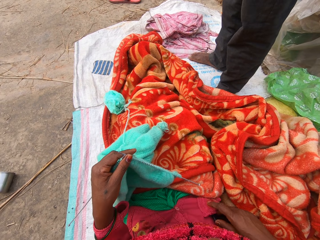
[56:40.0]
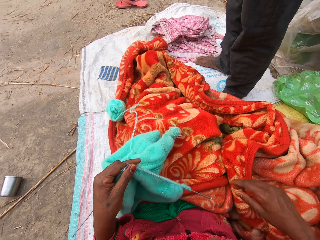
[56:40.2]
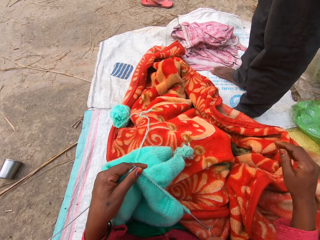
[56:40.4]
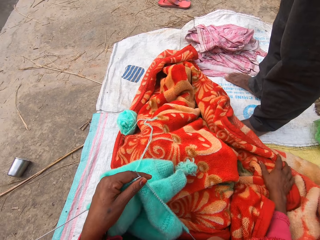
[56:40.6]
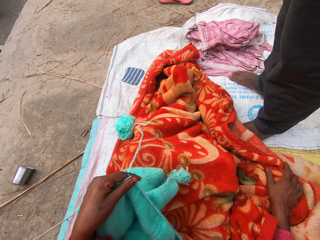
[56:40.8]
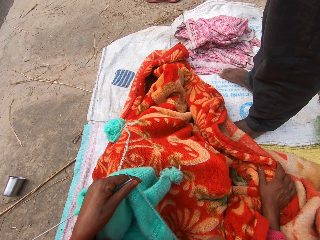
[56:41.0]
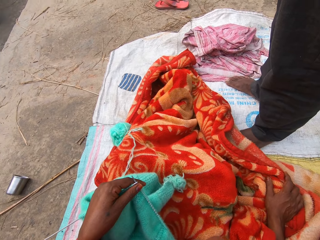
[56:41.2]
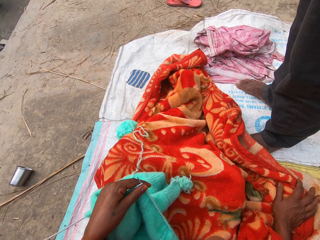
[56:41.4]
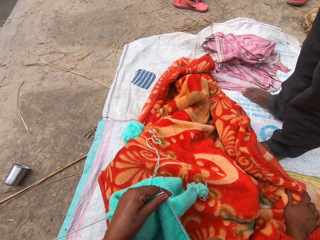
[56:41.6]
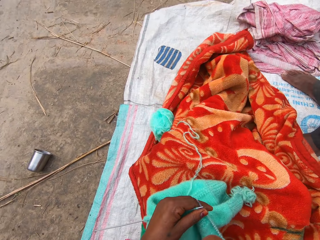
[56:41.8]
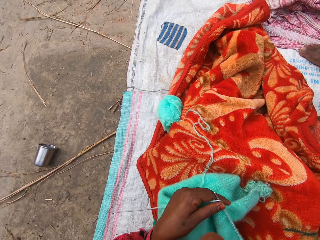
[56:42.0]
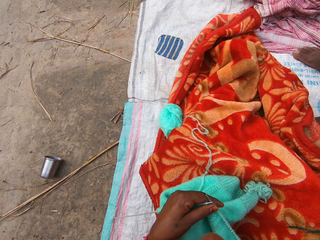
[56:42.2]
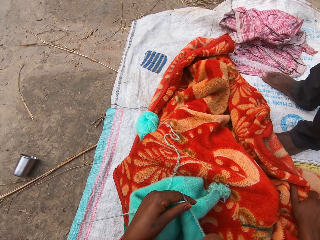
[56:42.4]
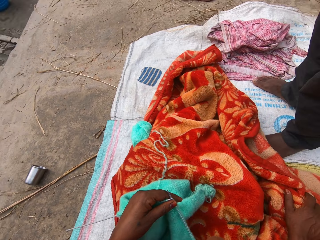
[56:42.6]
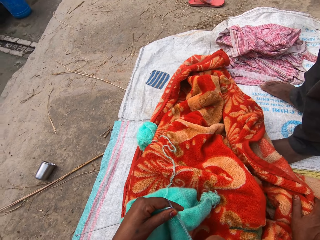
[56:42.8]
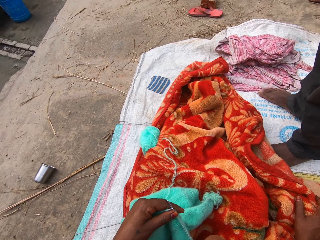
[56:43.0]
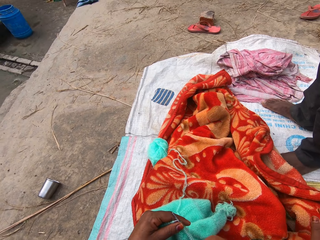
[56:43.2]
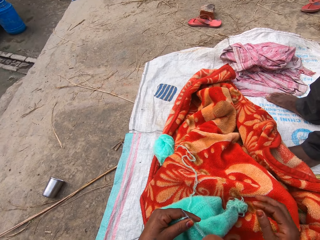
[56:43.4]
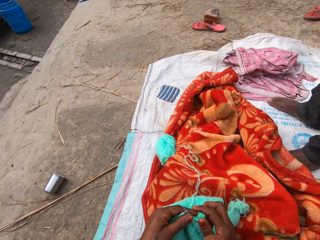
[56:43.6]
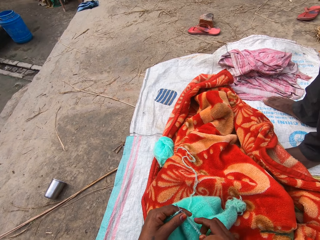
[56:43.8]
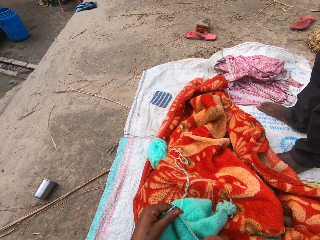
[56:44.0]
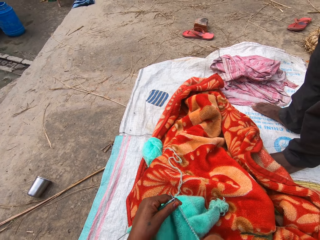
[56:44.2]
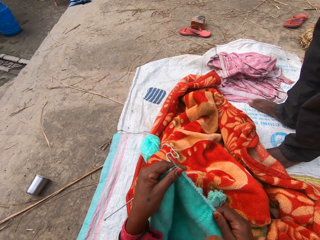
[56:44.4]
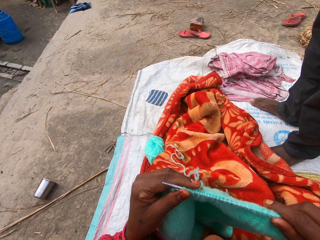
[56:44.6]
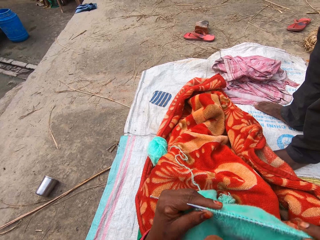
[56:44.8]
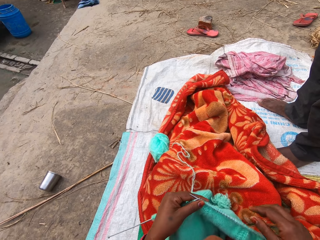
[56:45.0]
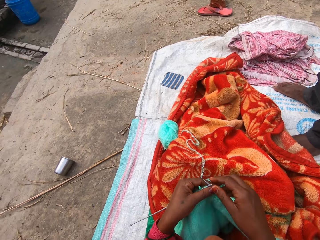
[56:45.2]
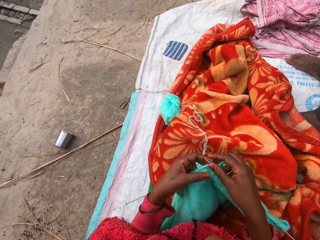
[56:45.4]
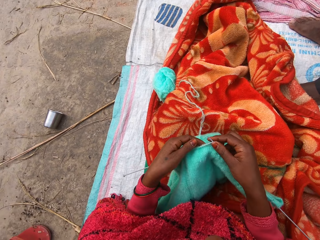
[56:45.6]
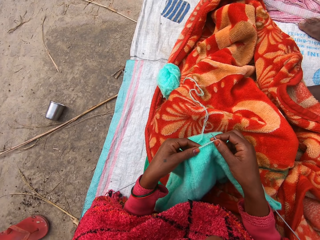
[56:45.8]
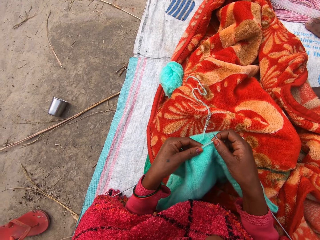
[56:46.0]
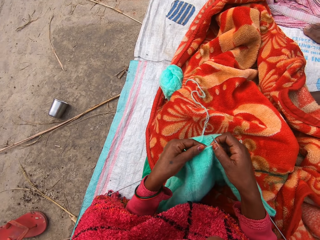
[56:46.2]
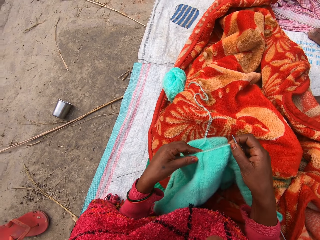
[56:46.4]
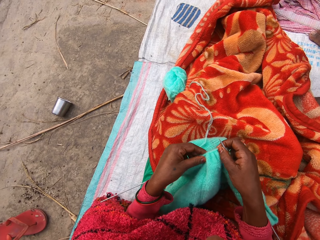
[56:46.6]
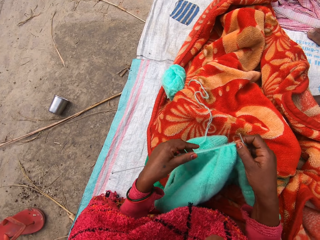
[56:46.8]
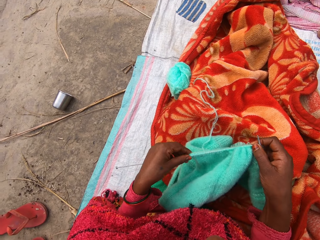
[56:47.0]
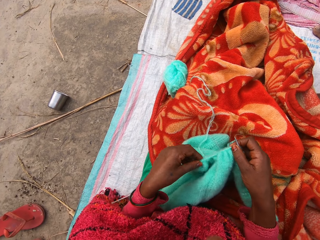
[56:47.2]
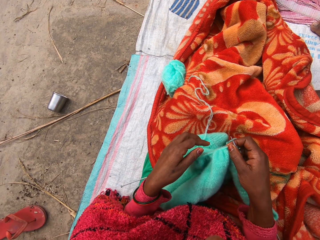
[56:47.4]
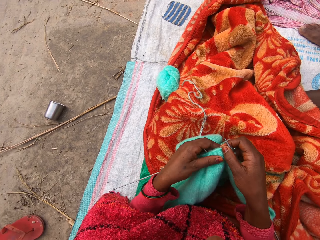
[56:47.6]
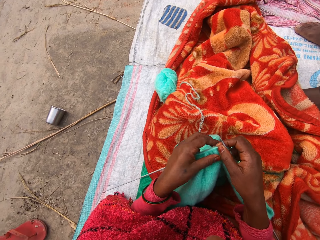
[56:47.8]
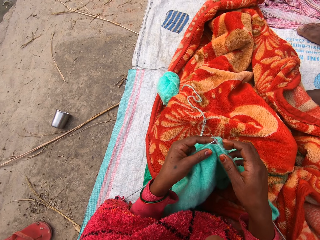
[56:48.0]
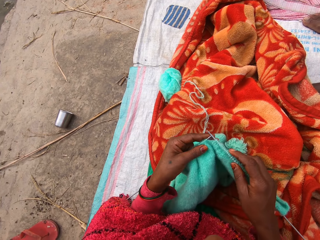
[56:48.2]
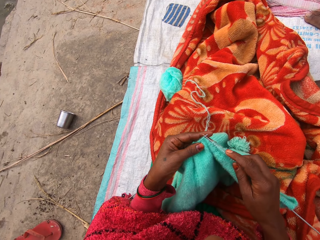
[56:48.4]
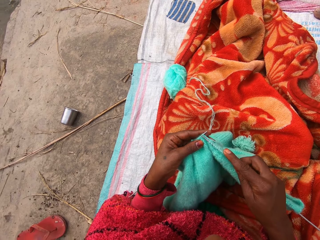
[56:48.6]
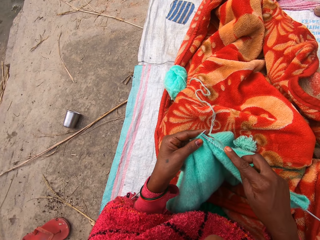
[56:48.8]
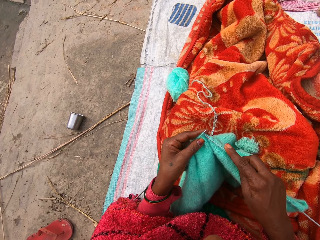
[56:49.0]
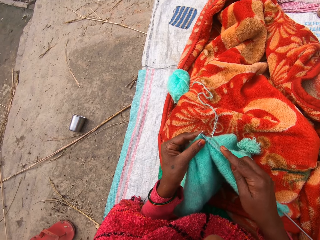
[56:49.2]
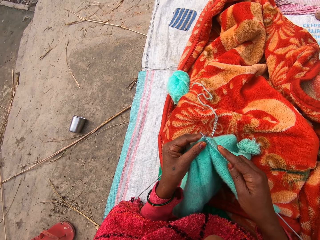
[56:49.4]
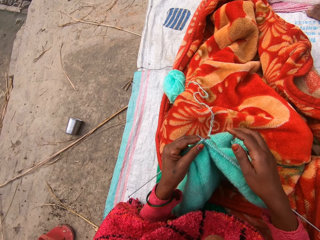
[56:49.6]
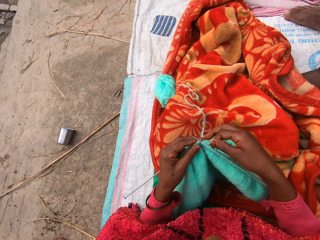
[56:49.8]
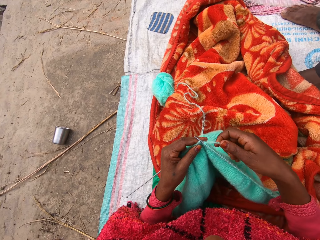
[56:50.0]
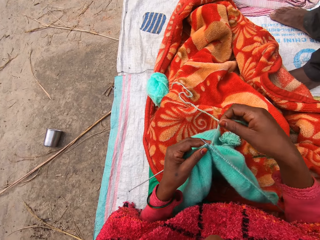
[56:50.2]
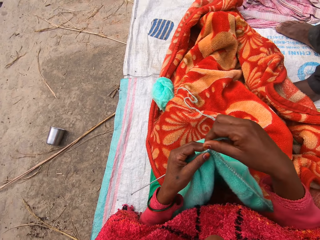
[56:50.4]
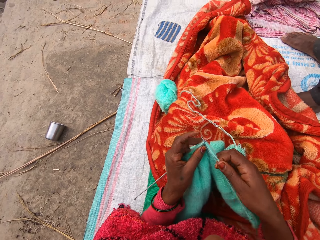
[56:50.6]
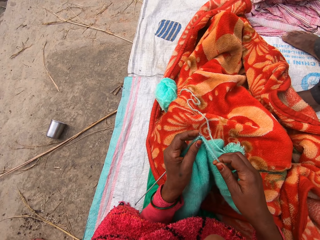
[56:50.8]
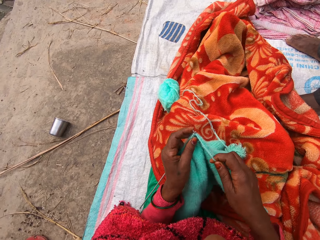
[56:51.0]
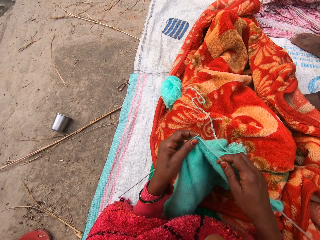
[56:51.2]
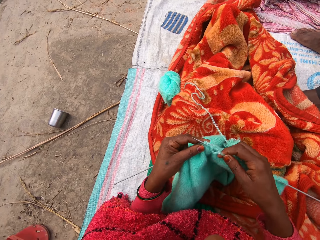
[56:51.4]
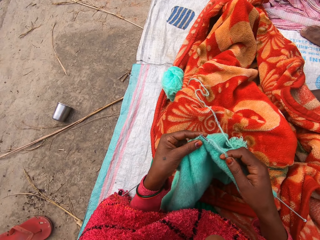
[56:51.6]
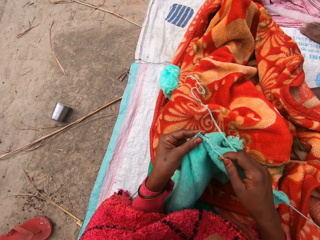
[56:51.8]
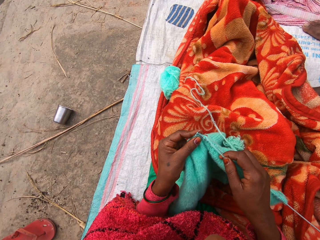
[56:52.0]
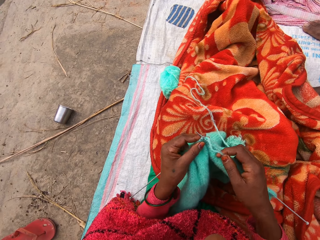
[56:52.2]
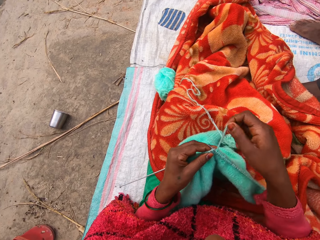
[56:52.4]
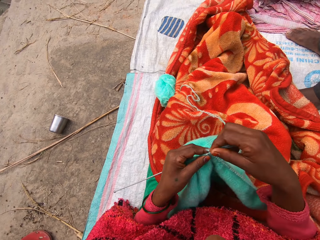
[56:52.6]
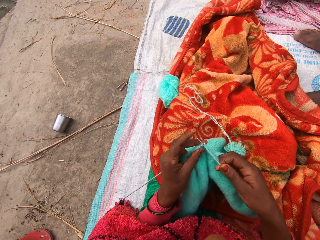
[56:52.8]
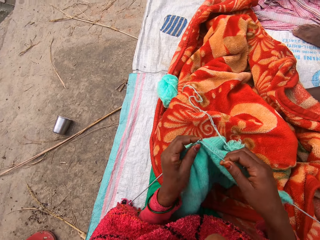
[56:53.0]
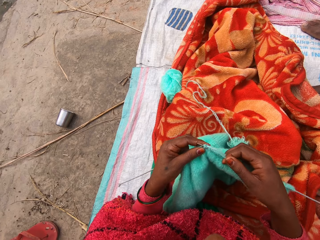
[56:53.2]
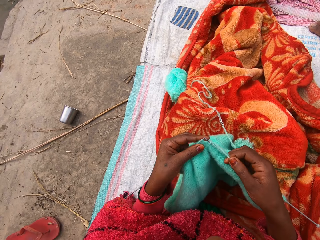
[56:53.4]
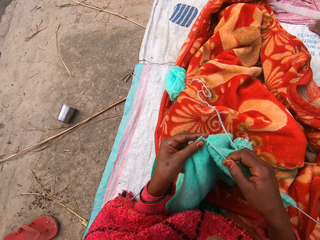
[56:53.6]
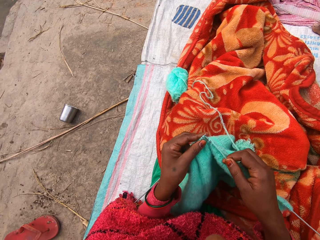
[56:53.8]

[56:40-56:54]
The camera wearer puts her phone in her pocket. She adjusts the blanket. She lifts the cloth. She adjusts the sweater. She knits the cloth. She continues to knit.

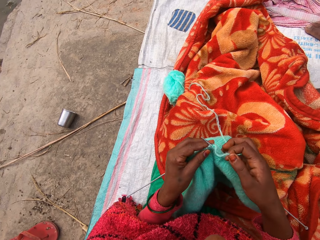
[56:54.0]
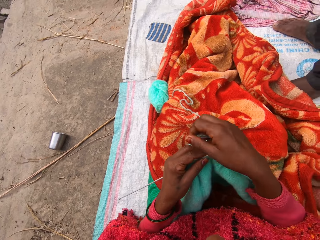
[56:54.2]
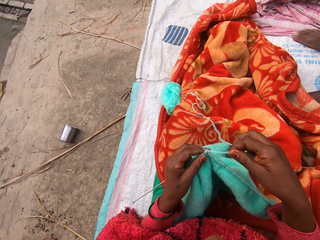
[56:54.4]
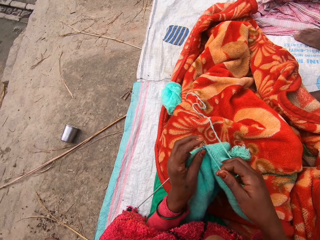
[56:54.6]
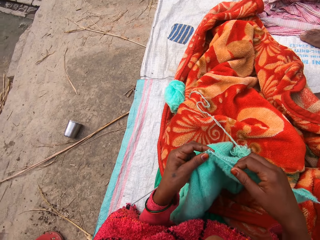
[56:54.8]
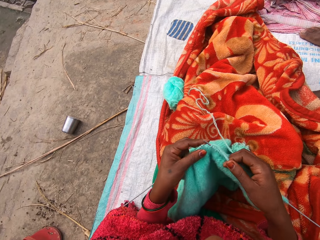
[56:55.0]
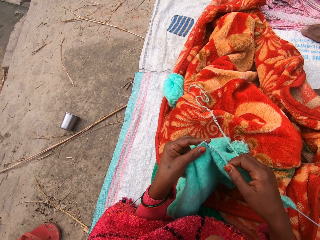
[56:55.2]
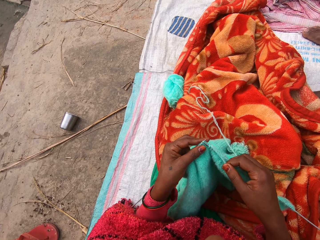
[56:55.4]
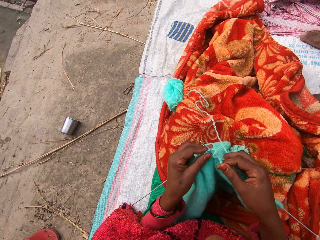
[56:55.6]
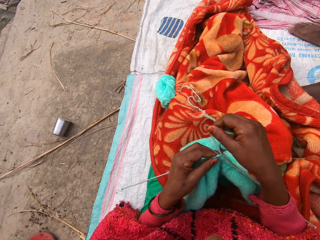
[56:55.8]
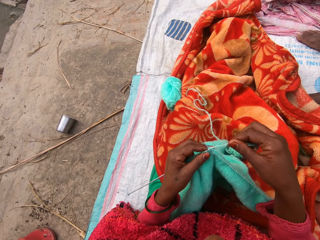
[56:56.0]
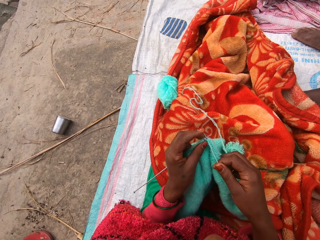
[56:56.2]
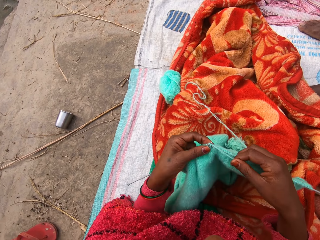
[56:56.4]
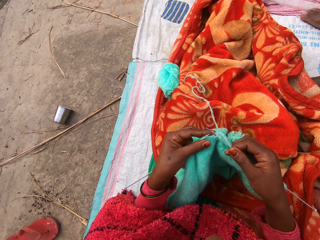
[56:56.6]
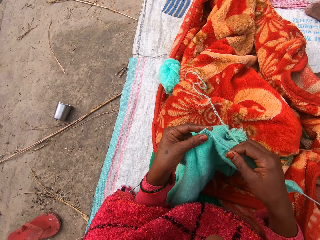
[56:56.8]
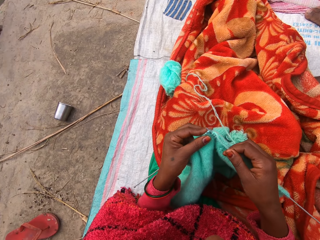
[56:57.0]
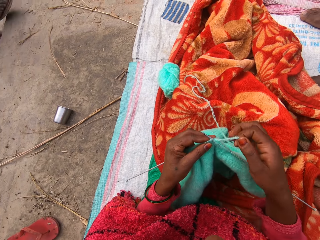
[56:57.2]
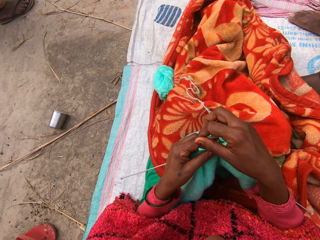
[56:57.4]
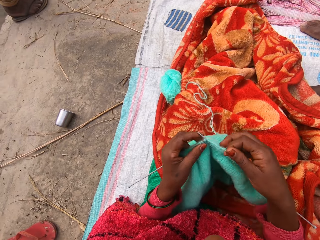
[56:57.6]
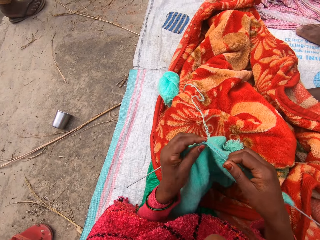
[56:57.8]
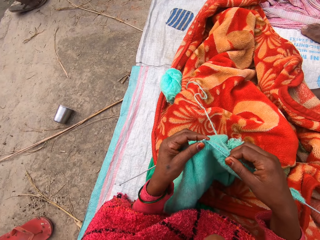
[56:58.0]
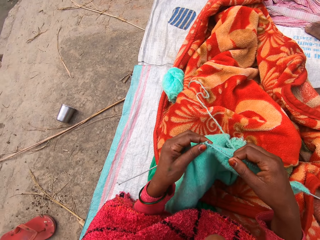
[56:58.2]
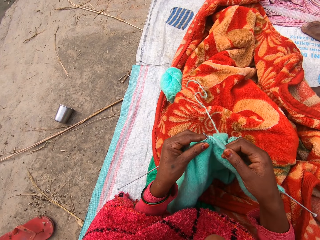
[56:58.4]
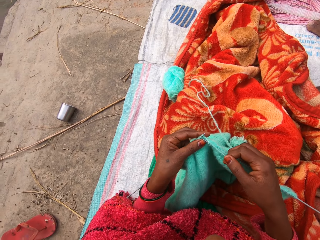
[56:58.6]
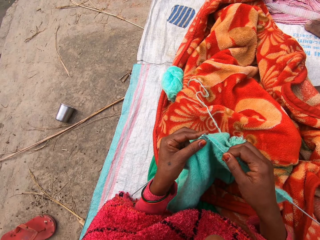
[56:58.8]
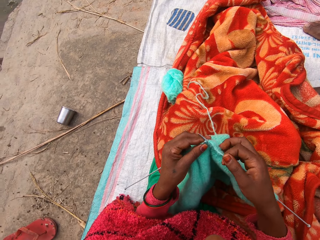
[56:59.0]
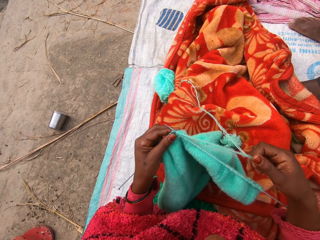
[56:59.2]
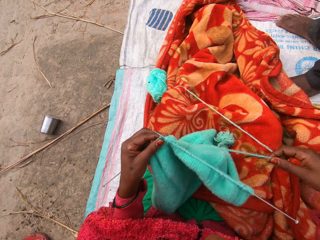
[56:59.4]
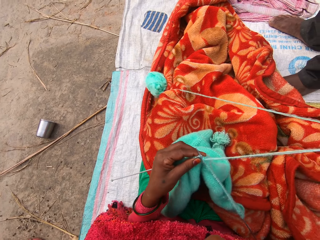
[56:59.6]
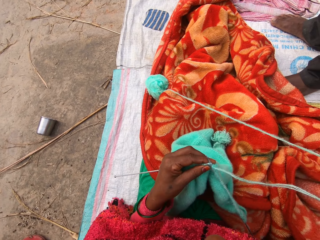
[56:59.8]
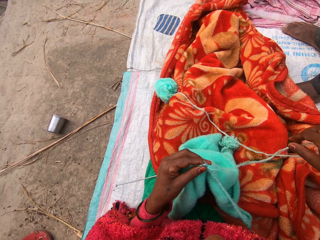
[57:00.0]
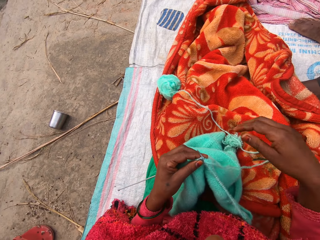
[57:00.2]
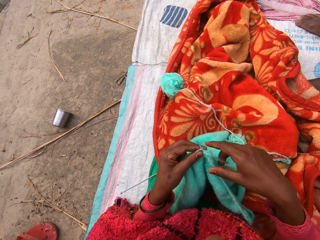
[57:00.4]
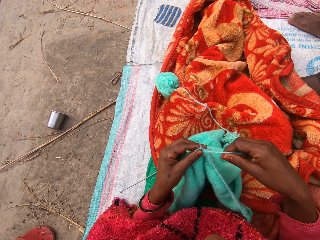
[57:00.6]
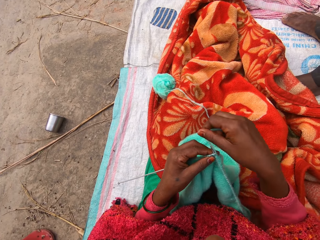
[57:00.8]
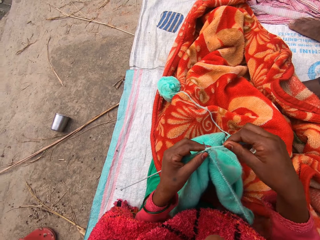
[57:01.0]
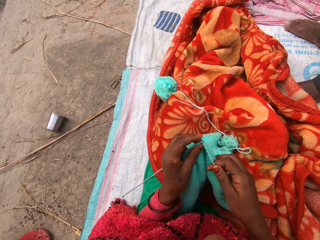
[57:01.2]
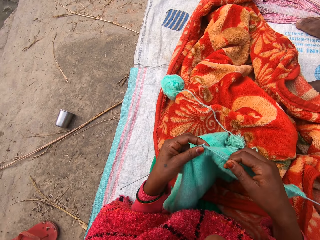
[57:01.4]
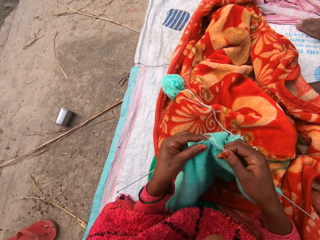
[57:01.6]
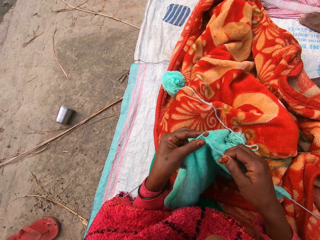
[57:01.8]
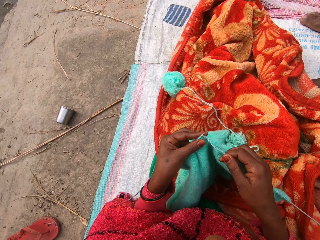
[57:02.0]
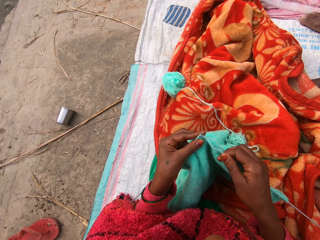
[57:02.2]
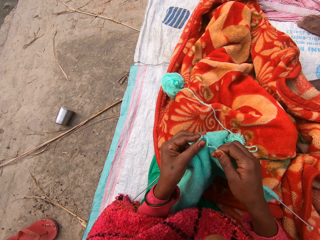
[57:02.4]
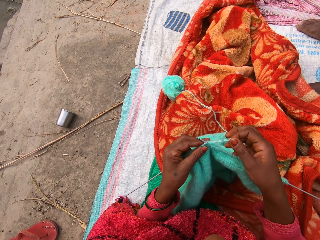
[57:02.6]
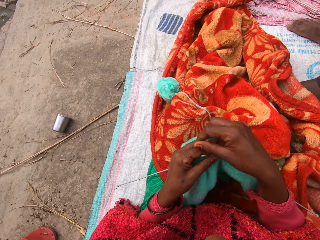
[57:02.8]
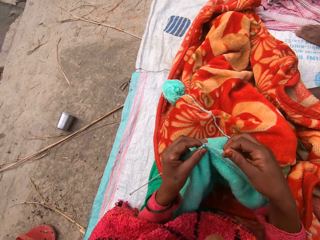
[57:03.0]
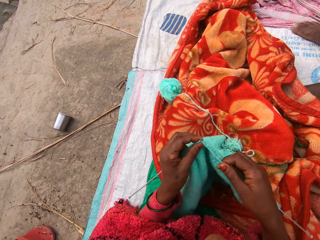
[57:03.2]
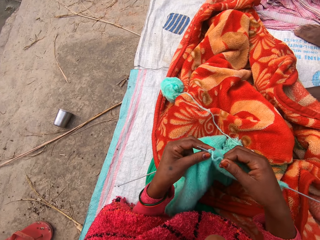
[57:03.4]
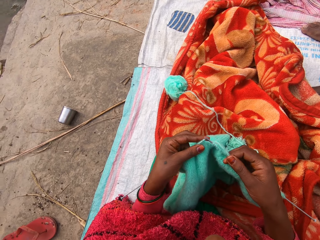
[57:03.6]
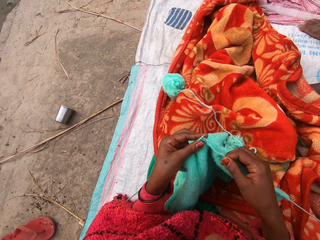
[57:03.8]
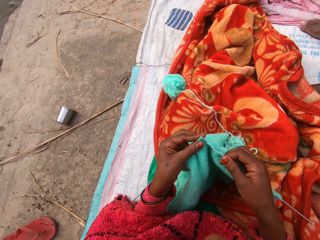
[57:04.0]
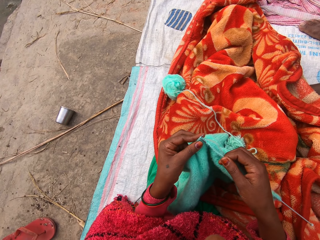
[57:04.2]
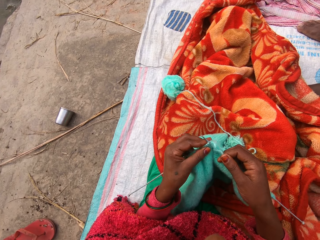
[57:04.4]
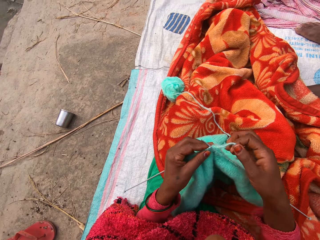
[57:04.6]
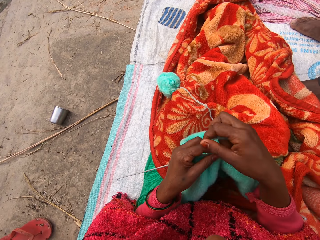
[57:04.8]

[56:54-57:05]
The camera wearer pulls the thread. They continue to knit.
